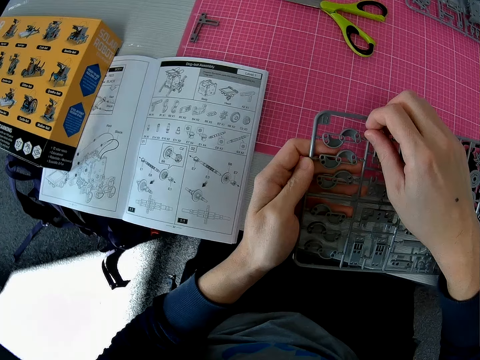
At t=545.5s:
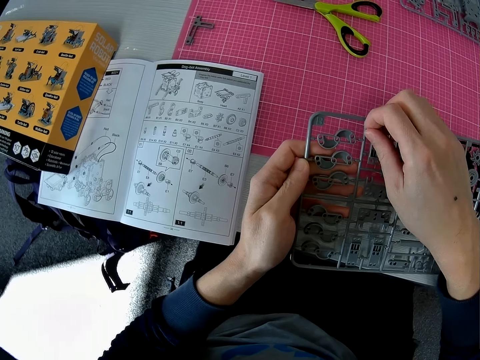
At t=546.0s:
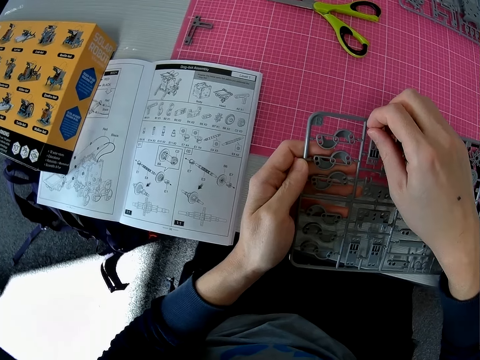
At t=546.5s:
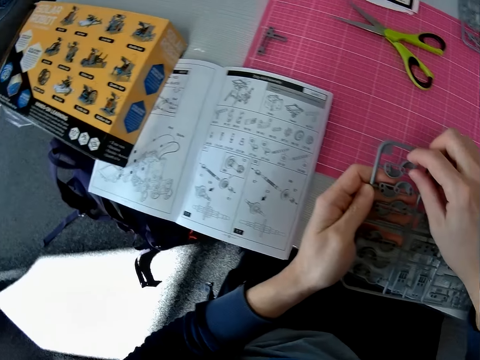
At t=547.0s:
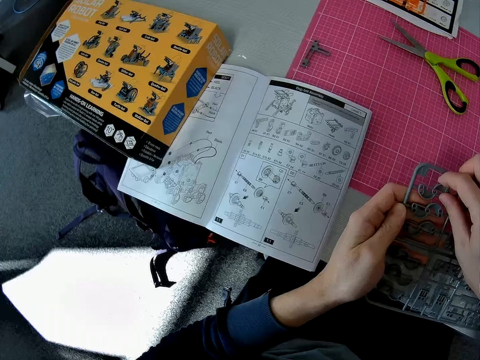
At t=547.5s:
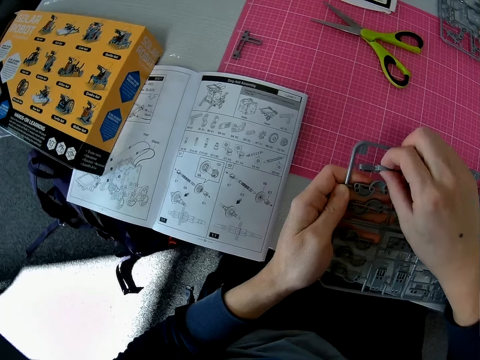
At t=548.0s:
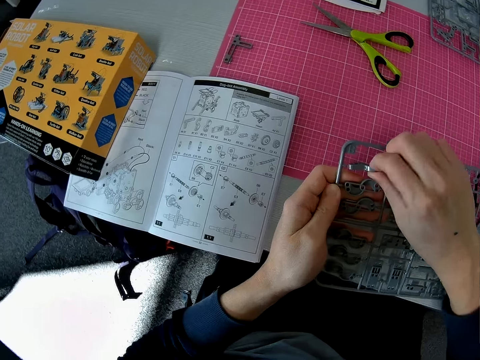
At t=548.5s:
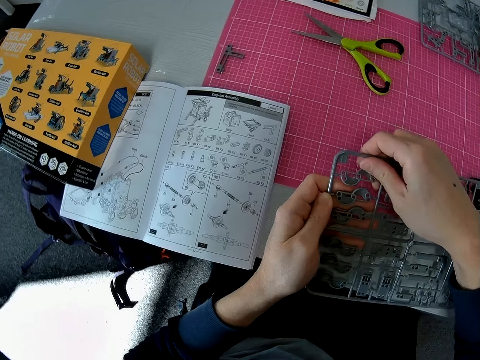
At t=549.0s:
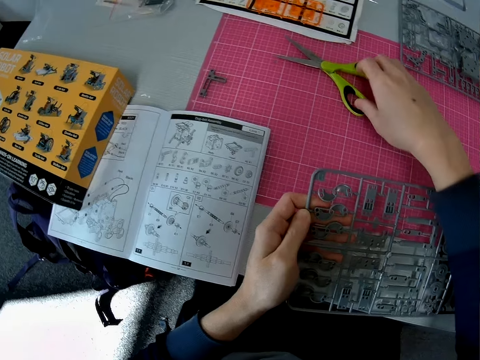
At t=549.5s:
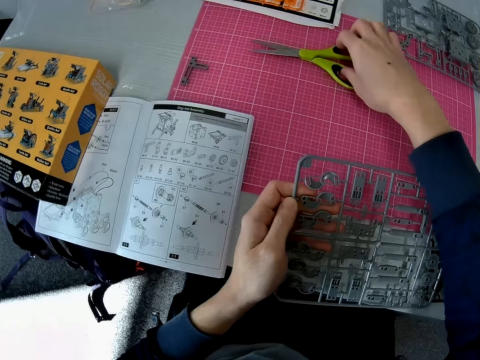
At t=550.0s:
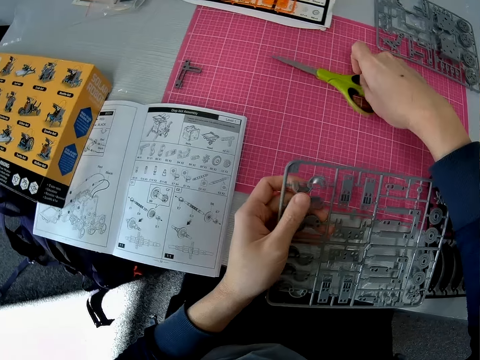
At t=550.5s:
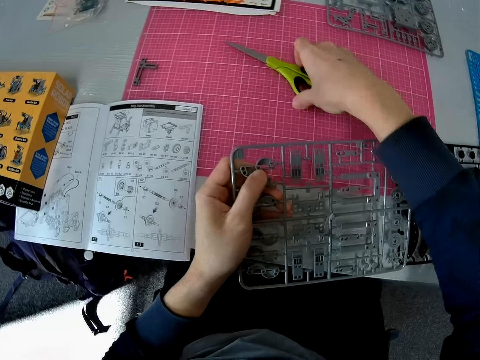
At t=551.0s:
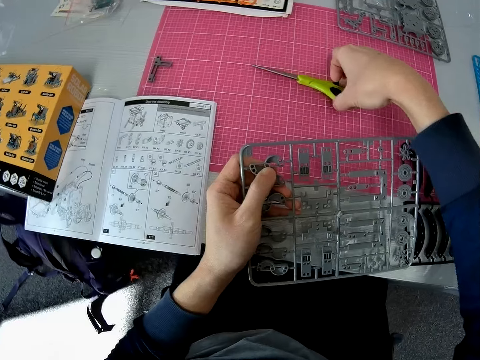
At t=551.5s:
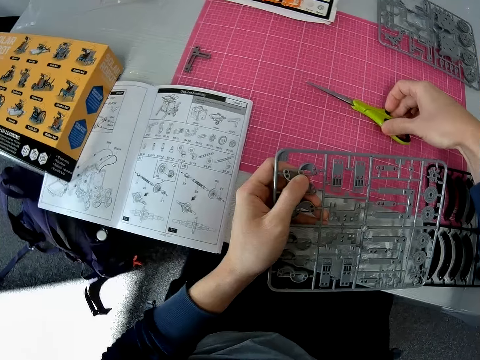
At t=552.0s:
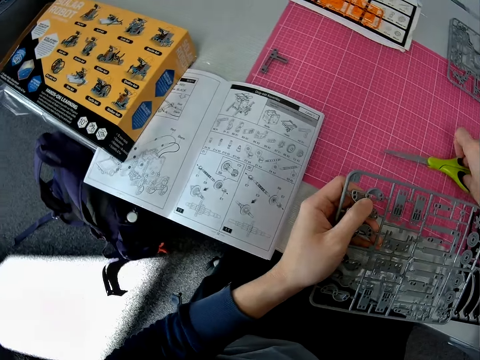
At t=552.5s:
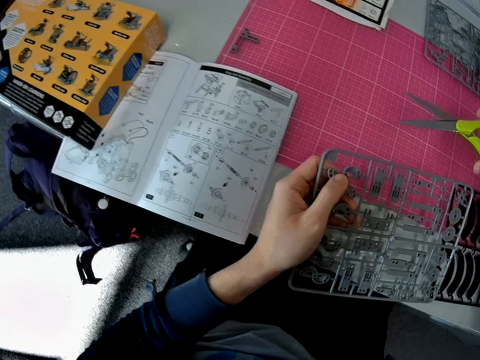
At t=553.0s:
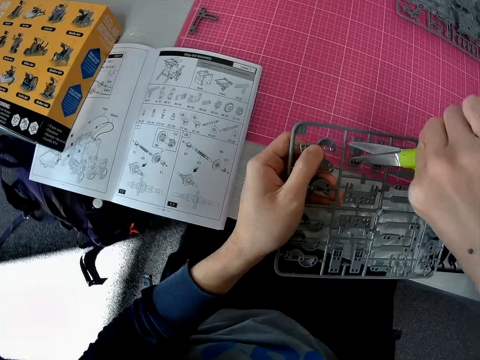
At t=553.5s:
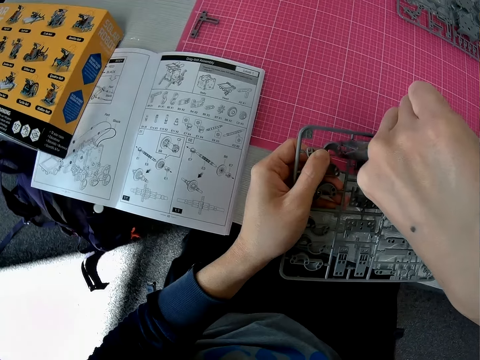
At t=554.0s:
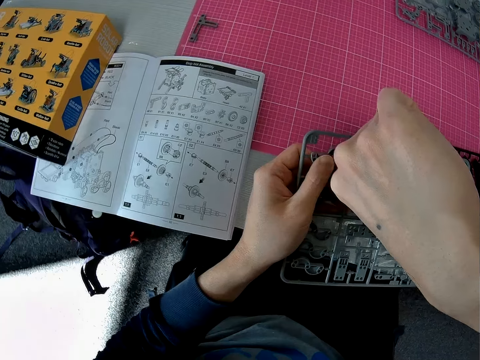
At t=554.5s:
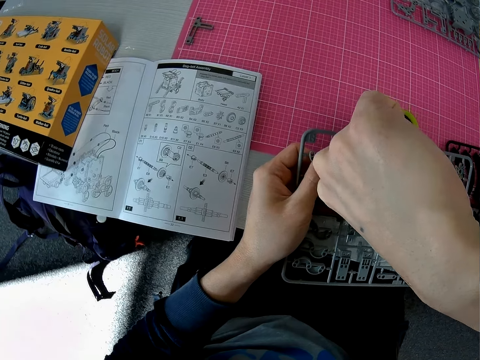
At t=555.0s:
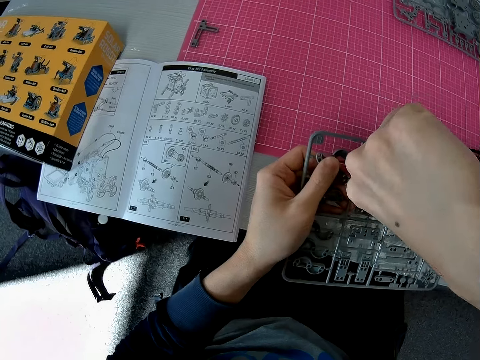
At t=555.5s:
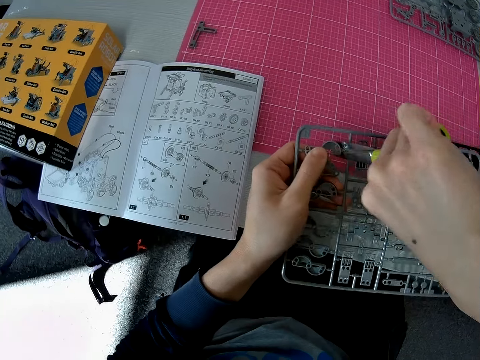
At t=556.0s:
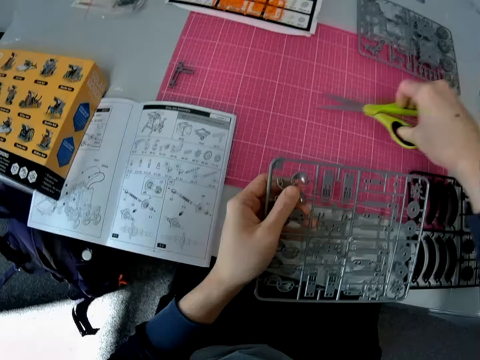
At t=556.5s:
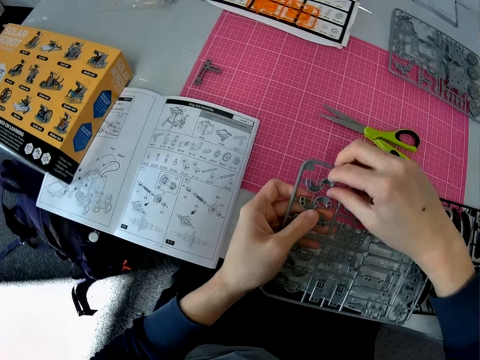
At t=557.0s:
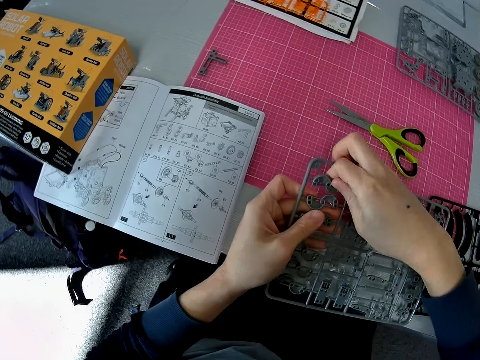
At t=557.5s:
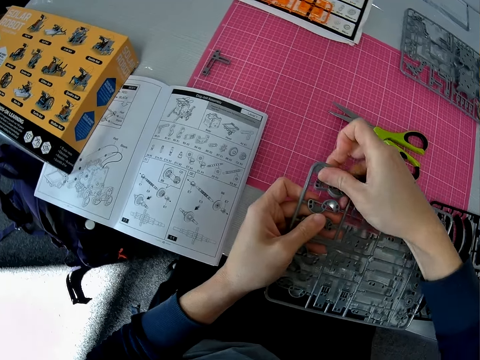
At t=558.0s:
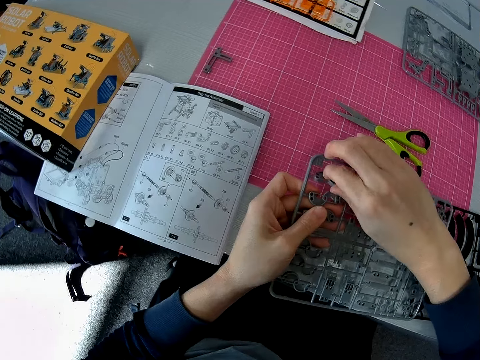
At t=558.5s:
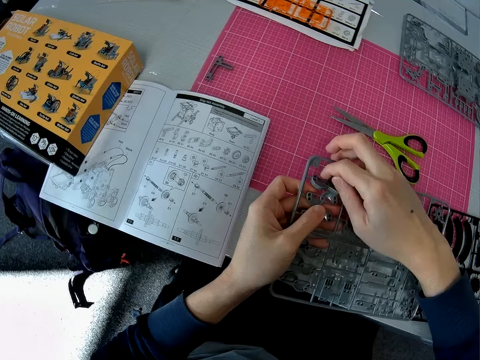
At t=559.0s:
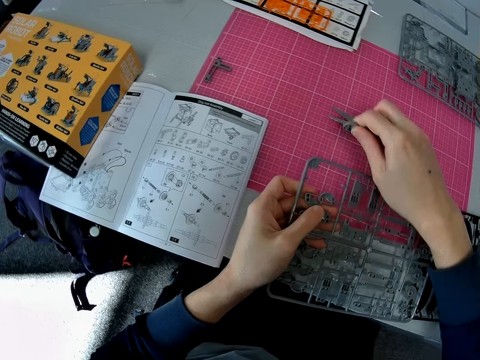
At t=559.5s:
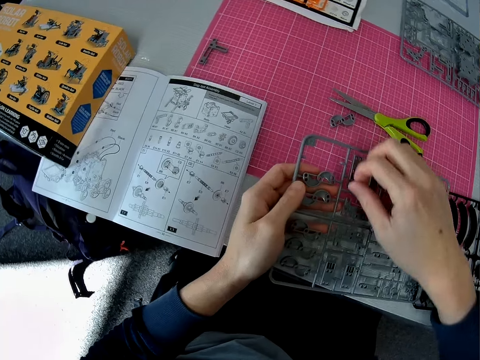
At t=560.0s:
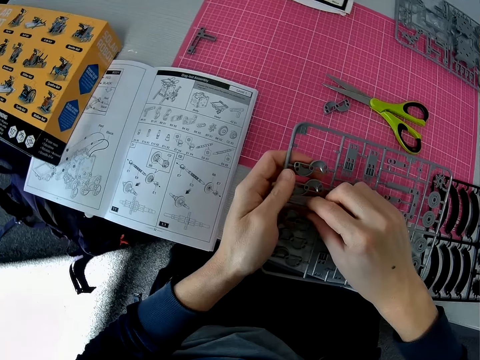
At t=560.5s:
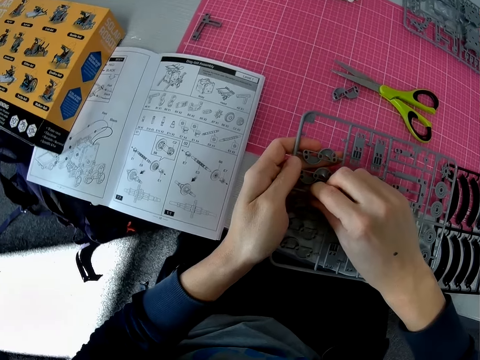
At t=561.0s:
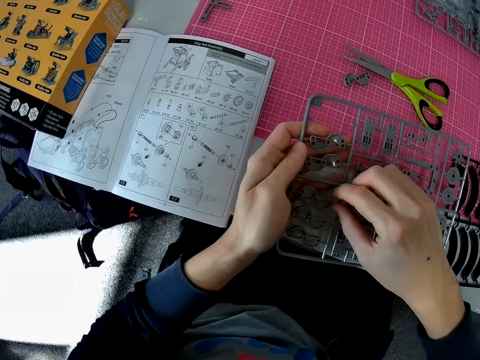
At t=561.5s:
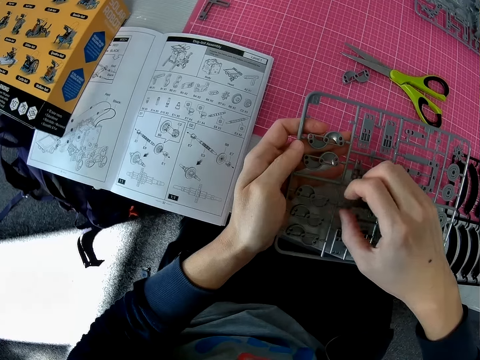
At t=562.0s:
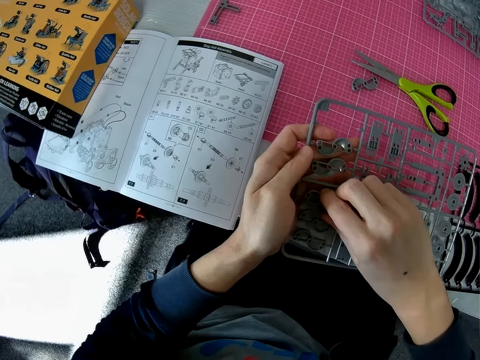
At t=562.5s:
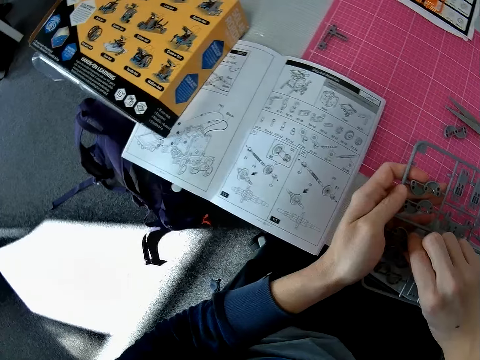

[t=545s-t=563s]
The camera wearer looks at the solar robot book manual on the table. He picks up the scissors from the cutting mat. He cuts a piece of the ash plastic using the scissors. He drops the scissors on the cutting sheet with his right hand. He removes a component or model piece from the plastic grid or laser craft kit with his right hand. He drops the component on the cutting sheet. He twists some components on the plastic grid with his right hand. He removes the model piece from the laser craft kit.

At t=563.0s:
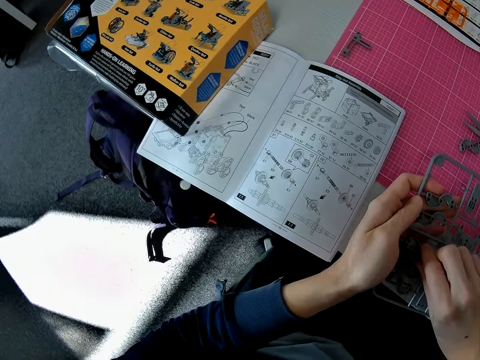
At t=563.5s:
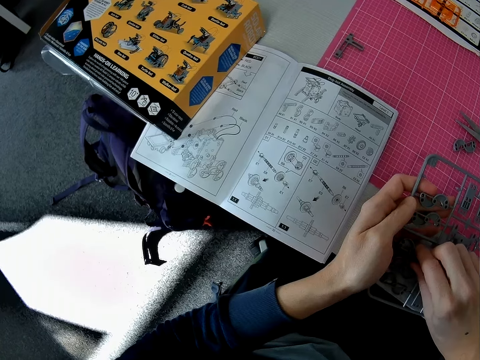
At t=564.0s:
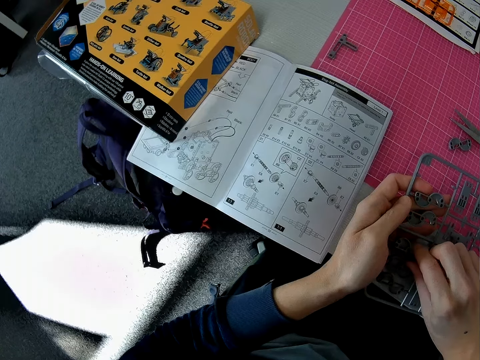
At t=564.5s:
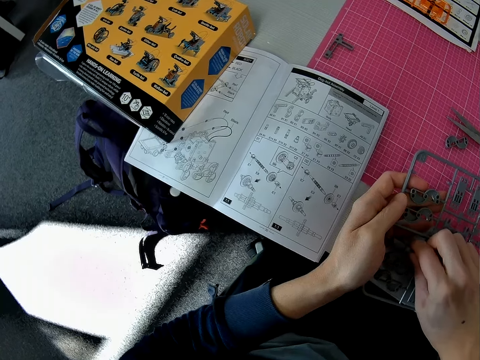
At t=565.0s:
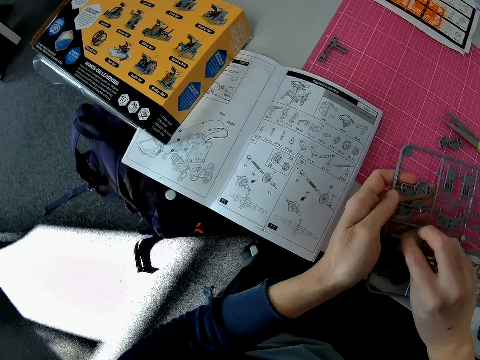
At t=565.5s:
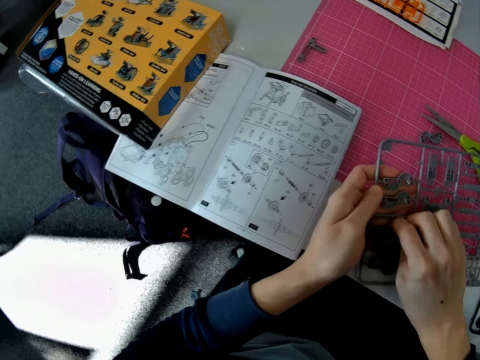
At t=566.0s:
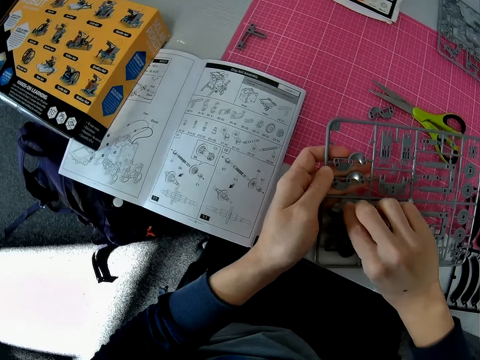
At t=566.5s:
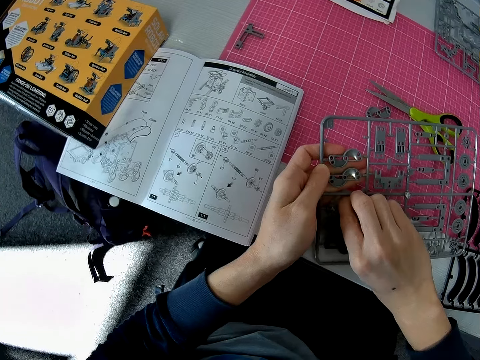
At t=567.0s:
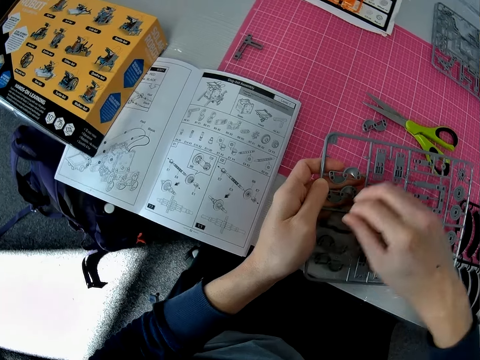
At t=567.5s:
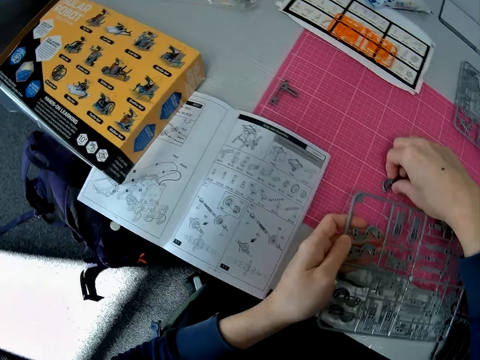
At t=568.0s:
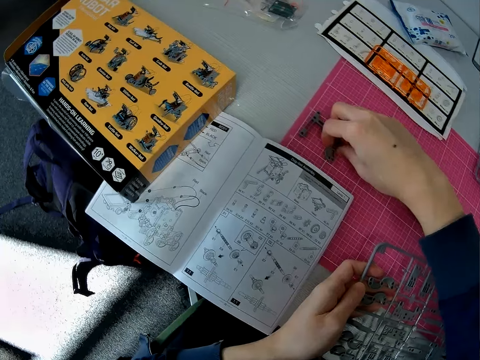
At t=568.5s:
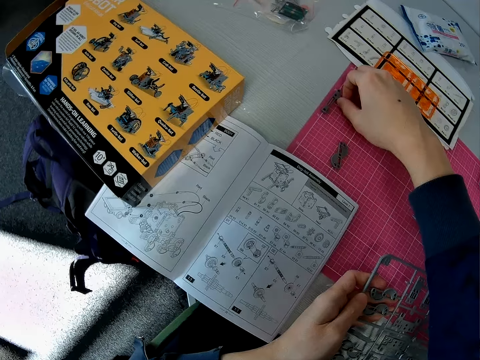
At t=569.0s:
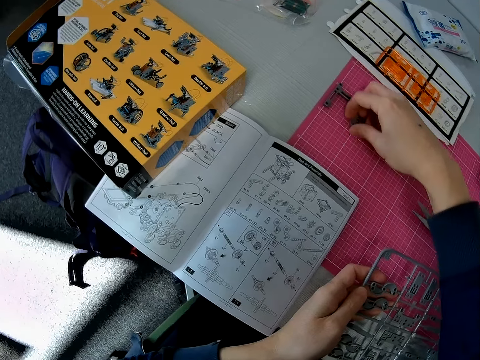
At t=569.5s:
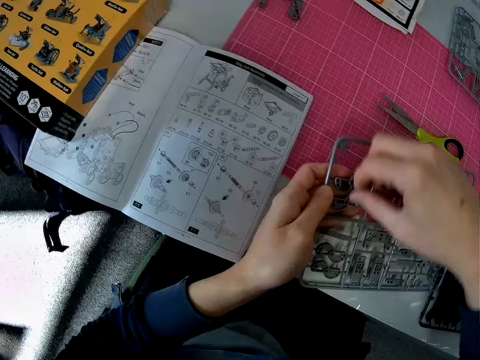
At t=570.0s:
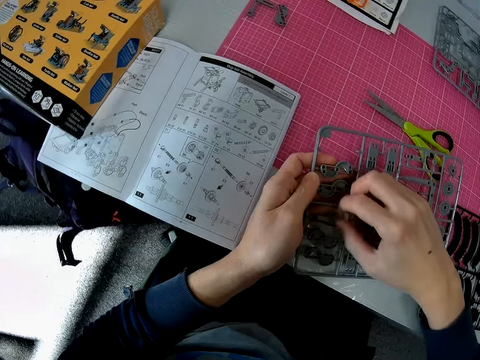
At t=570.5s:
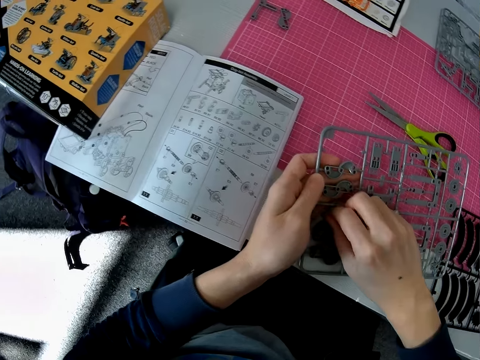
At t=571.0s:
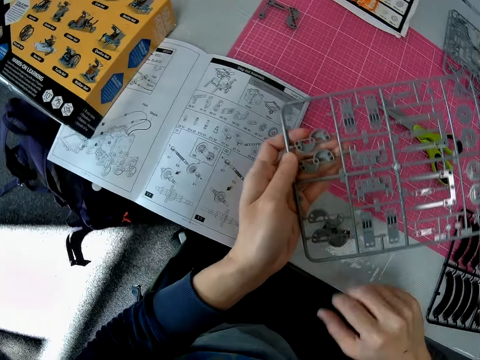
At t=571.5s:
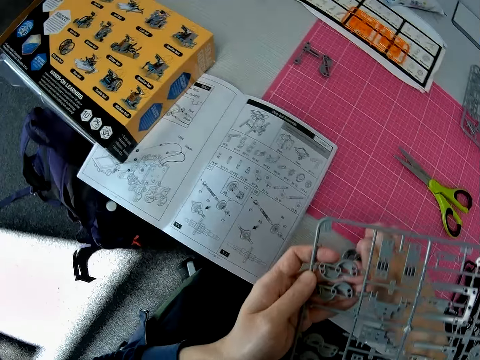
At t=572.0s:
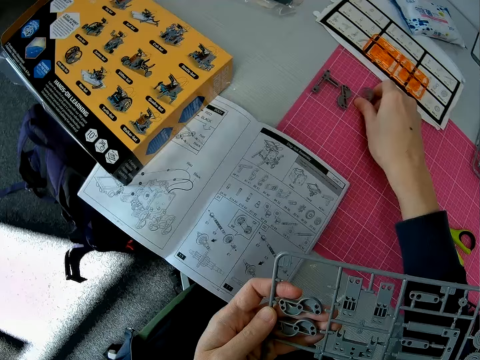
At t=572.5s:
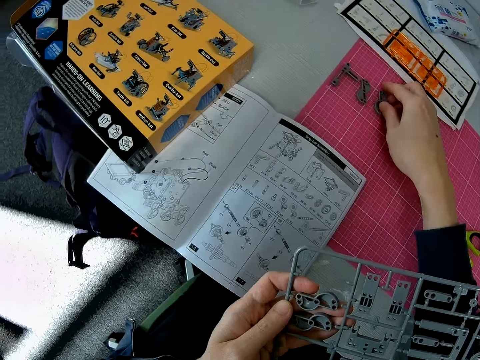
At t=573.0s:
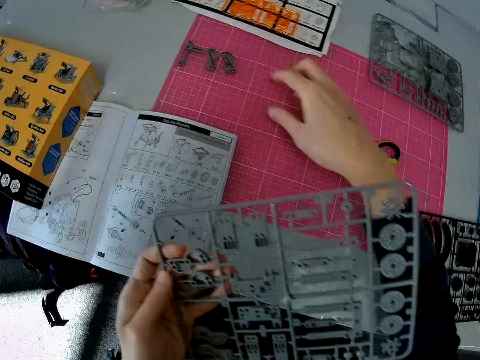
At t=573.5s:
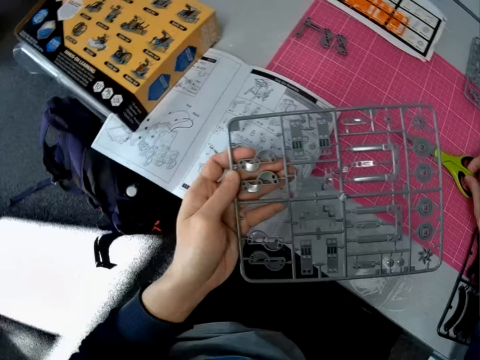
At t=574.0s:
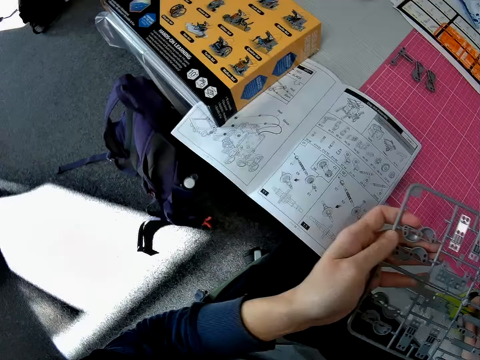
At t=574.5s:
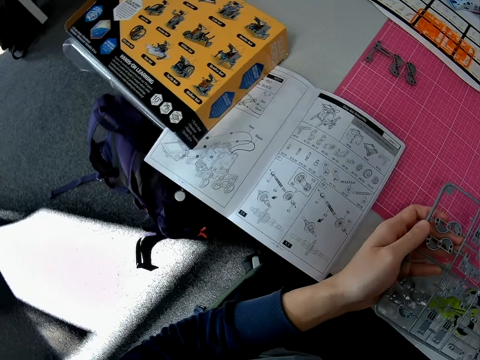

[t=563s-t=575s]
The camera wearer moves a component on the cutting sheet with his right hand. He moves another component on the cutting sheet with his right hand. He removes a component from the plastic grid with his right hand. He picks up the component from the table with his right hand. He drops the component on the cutting sheet. He moves the scissors on the table. He picks up the scissors from the cutting sheet with his right hand. He drops the scissors on the table.
